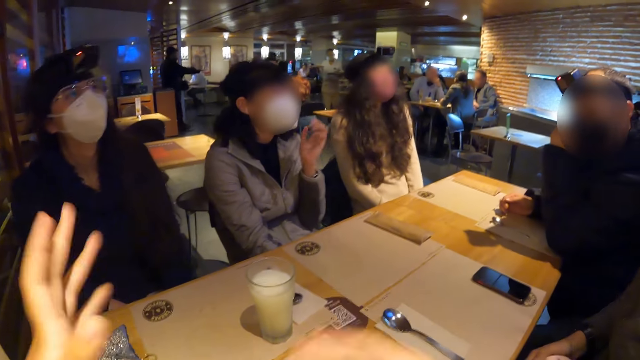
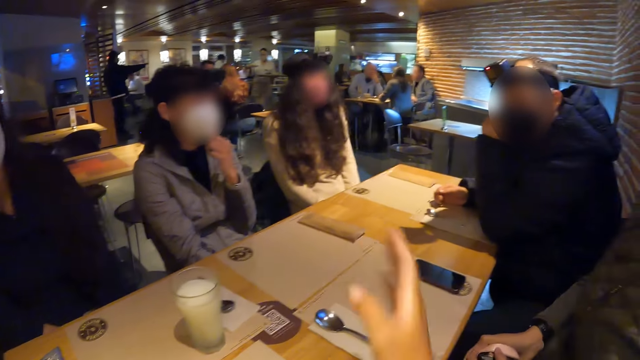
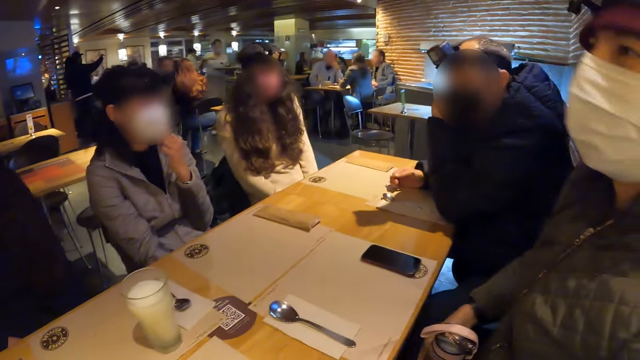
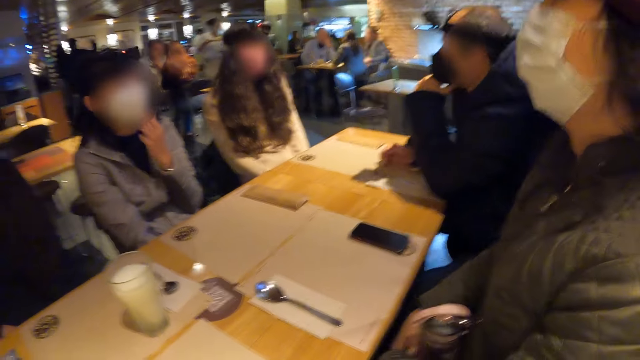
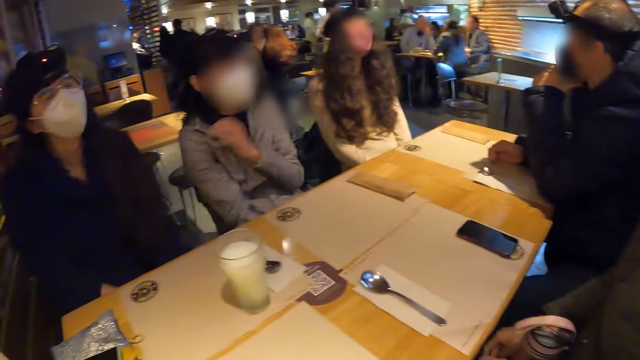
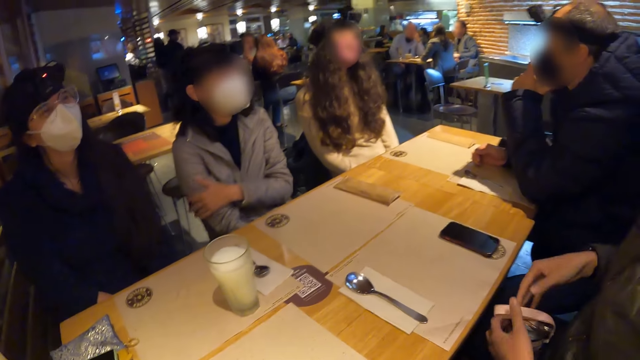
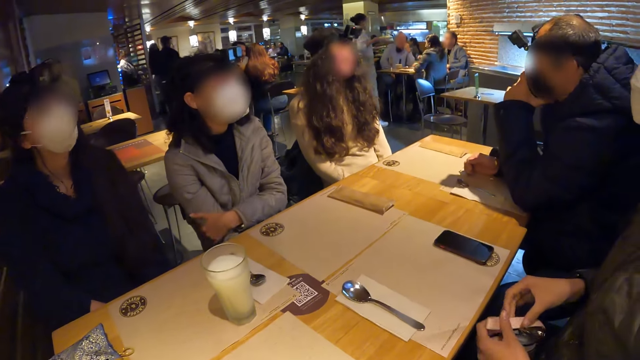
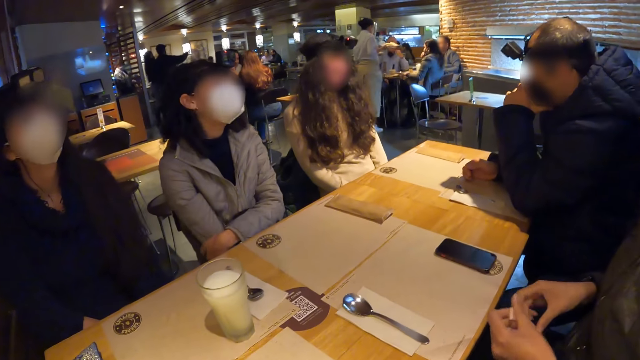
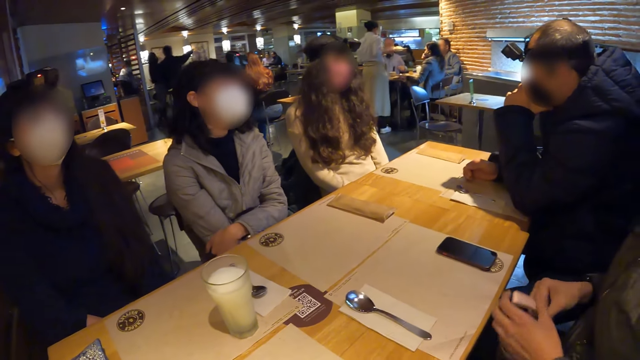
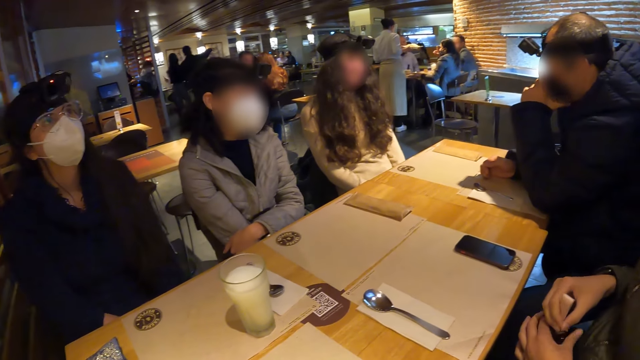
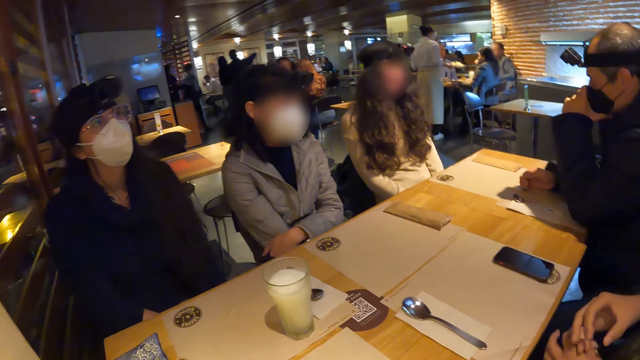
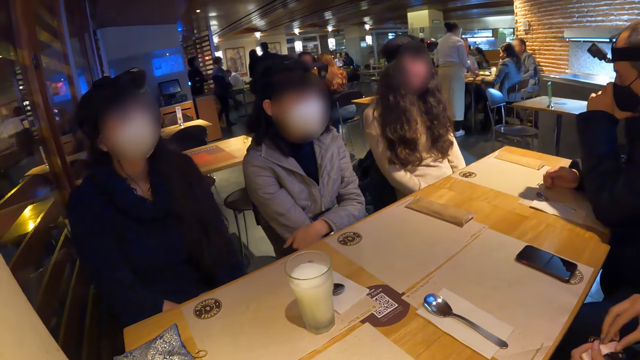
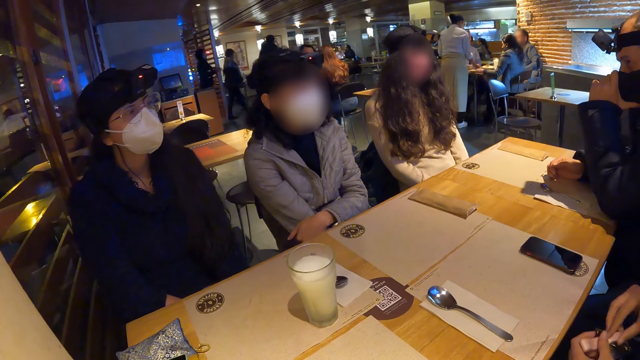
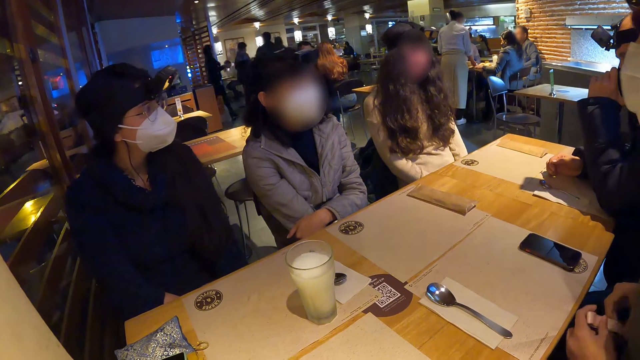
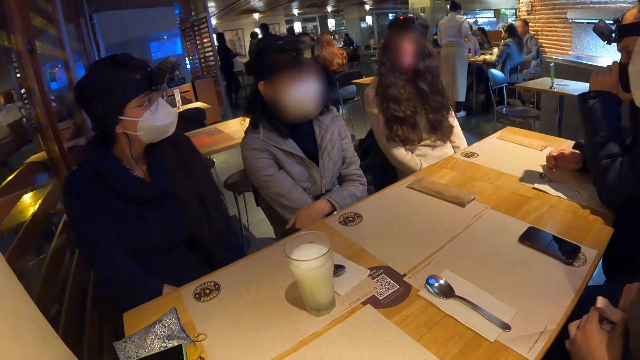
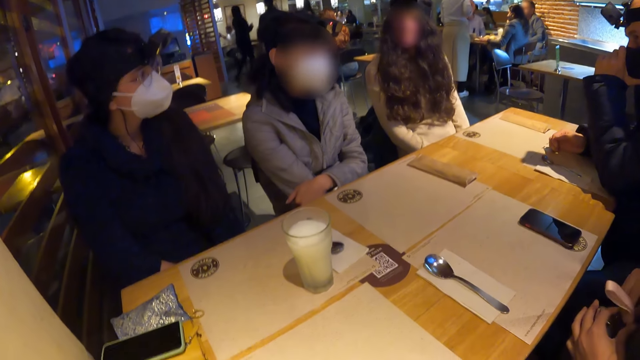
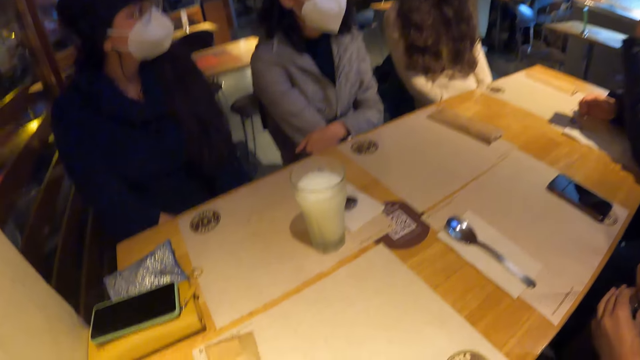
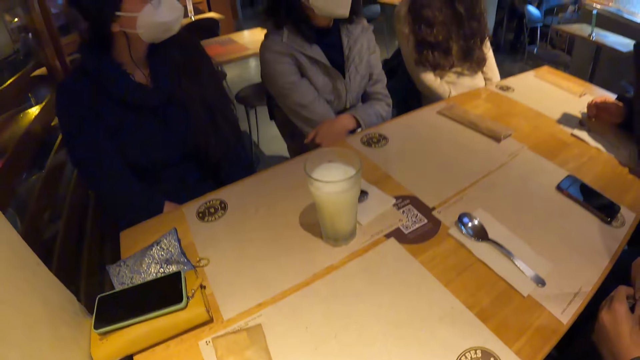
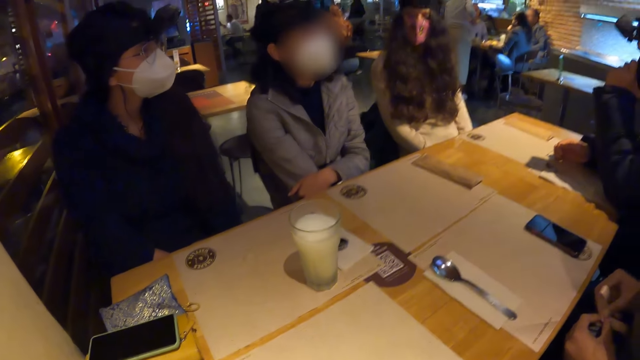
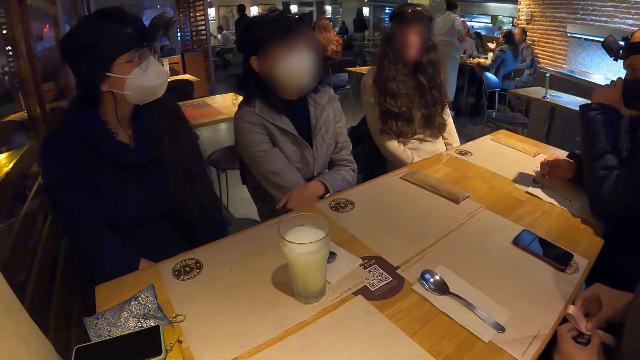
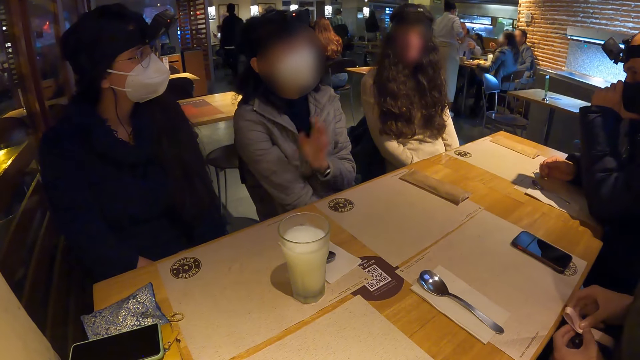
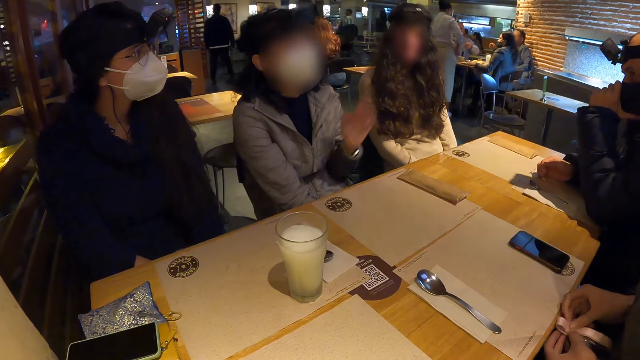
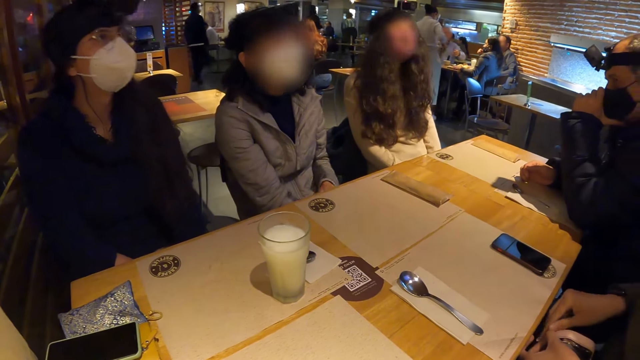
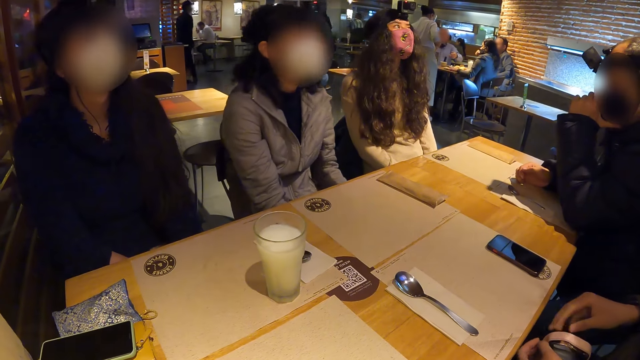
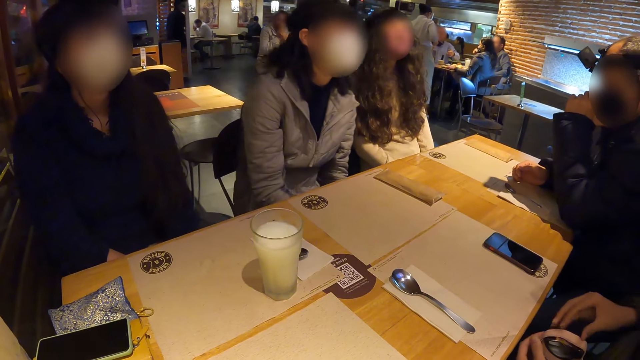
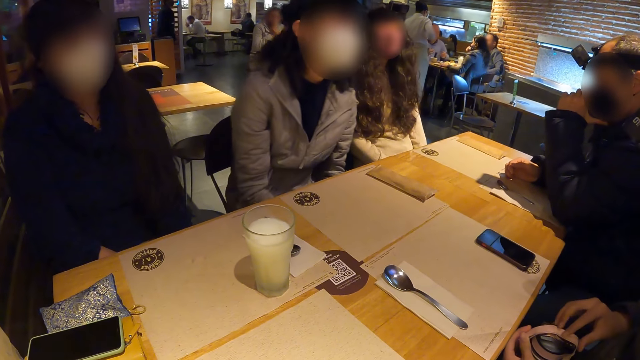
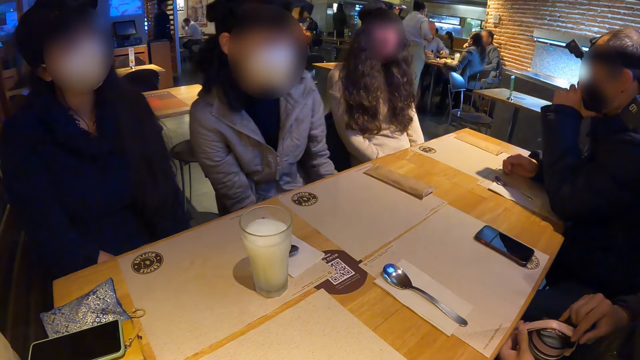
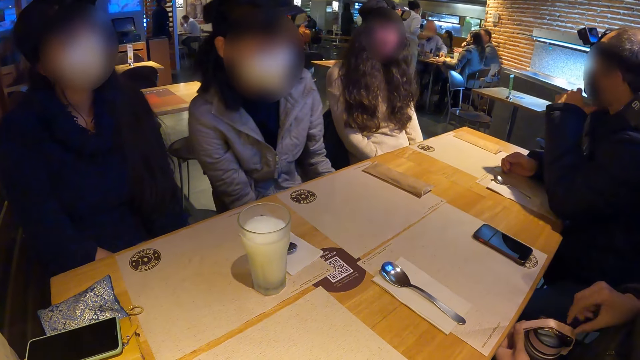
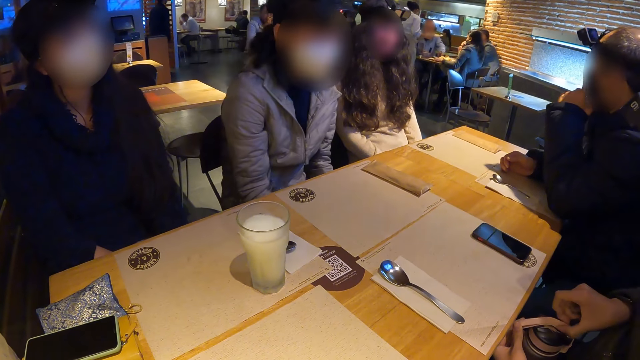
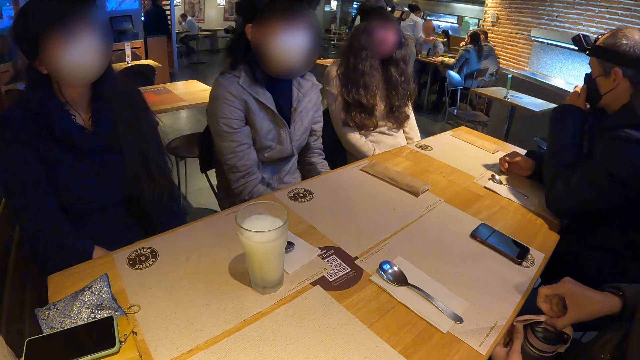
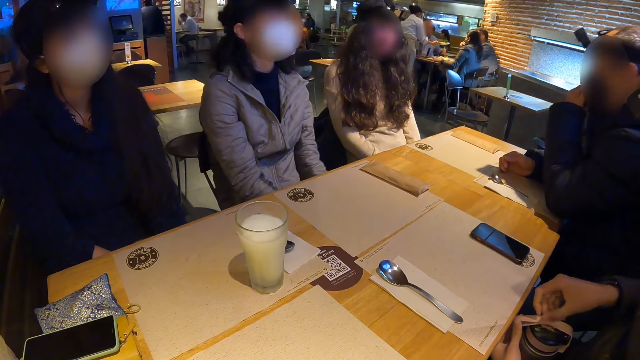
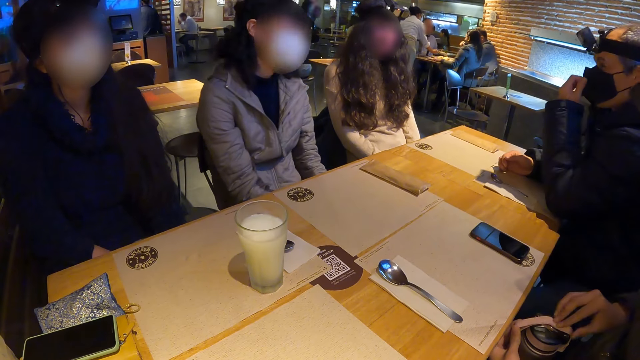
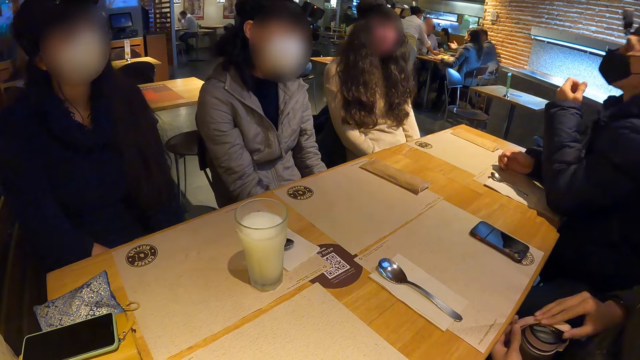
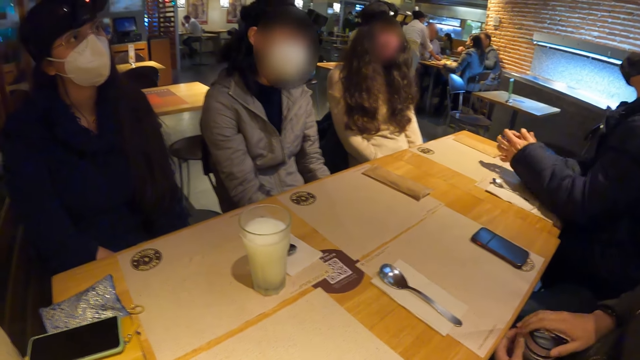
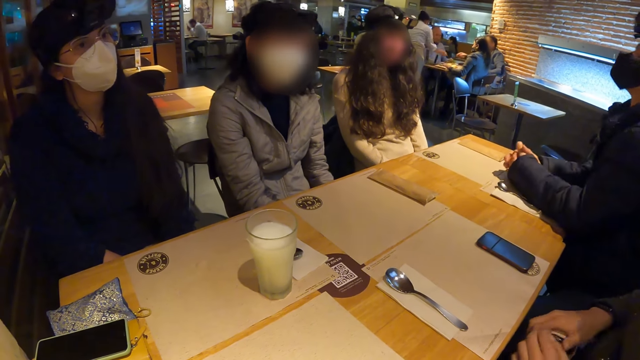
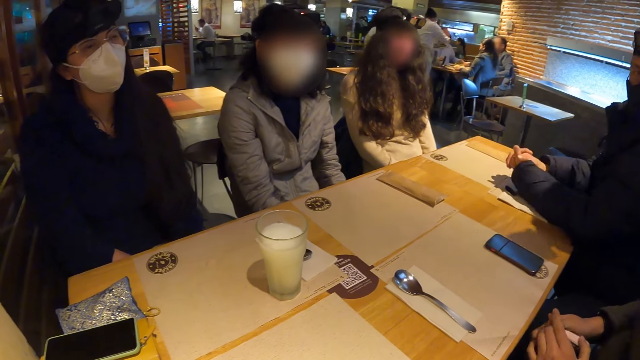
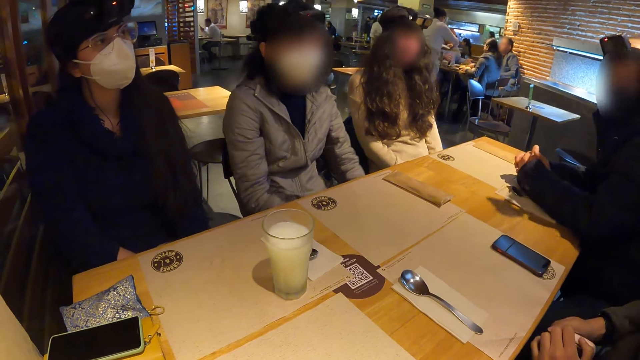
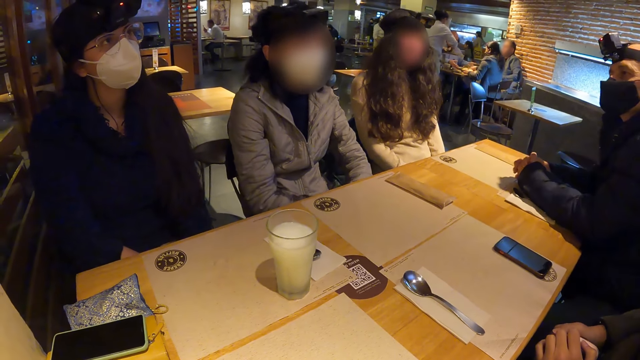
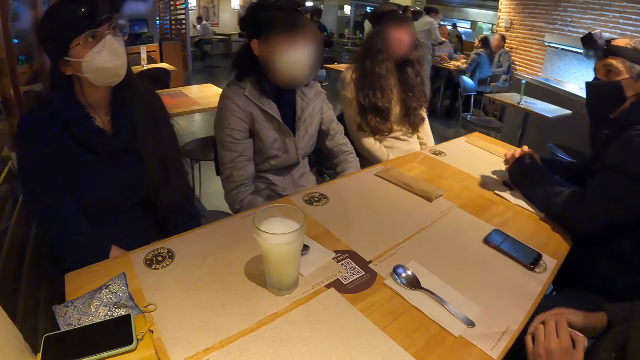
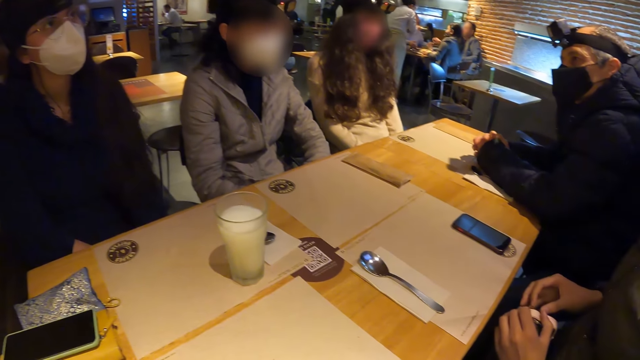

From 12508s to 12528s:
The camera wearer gestures with both hands. A woman adjusts her nose mask with her left hand. A man adjusts the handle of the bottle of water with his hands. The camera wearer dialogues with people around the table. Another man adjusts his nose mask with his left hand.
